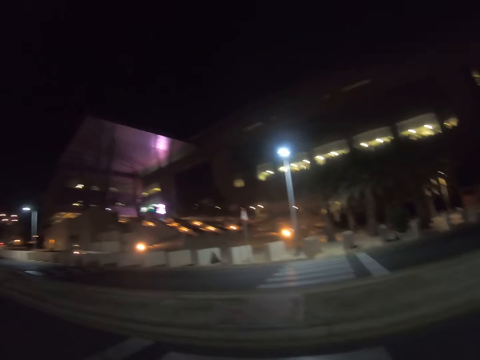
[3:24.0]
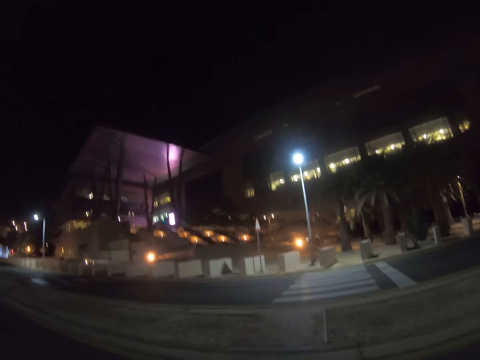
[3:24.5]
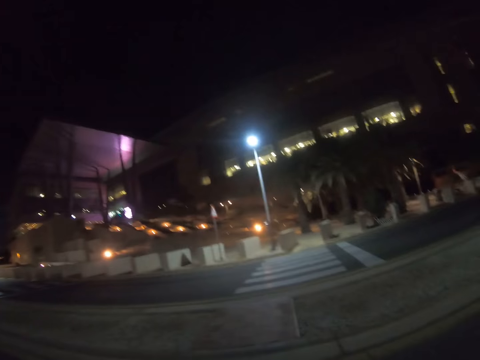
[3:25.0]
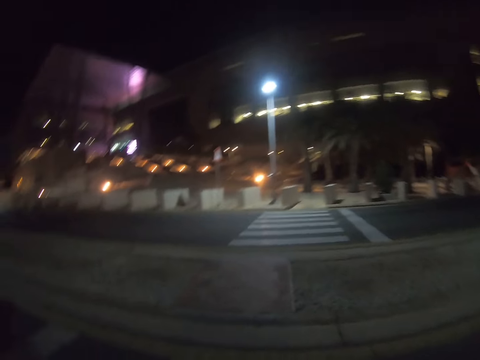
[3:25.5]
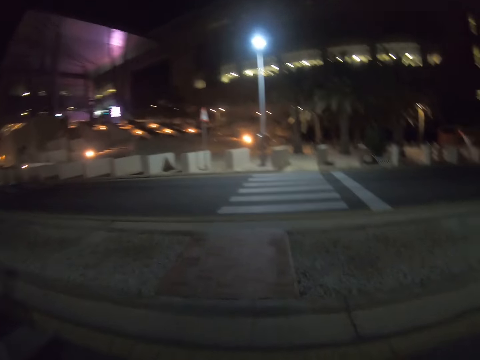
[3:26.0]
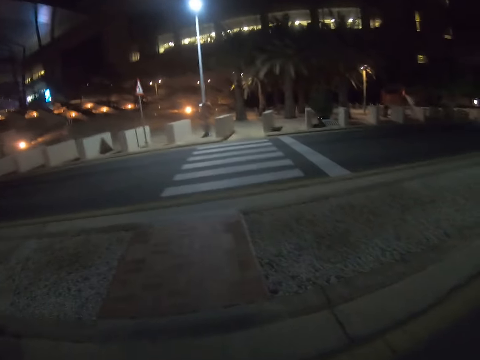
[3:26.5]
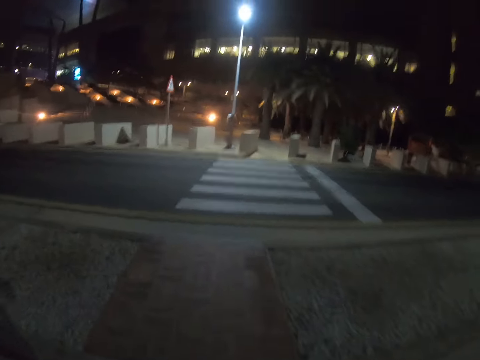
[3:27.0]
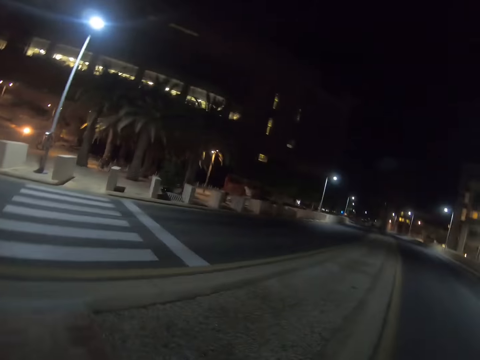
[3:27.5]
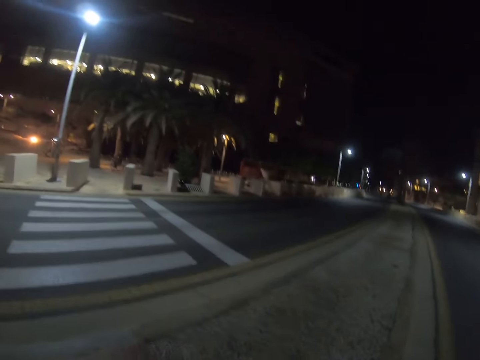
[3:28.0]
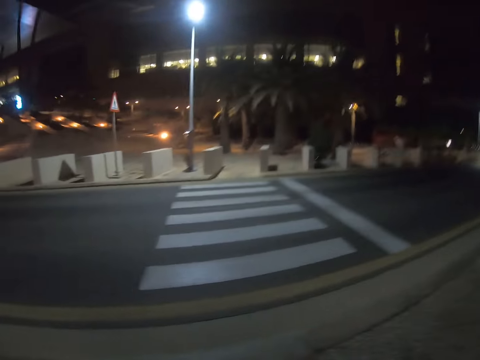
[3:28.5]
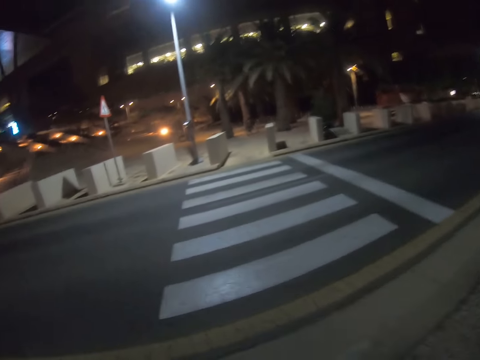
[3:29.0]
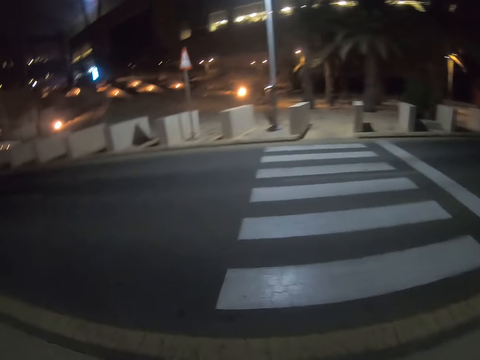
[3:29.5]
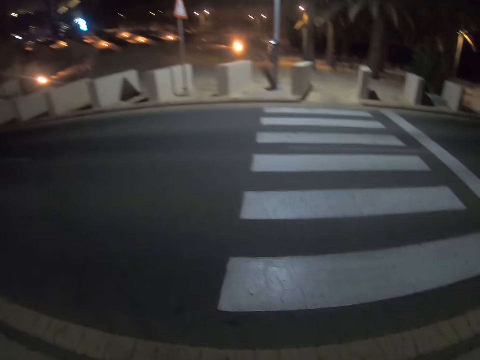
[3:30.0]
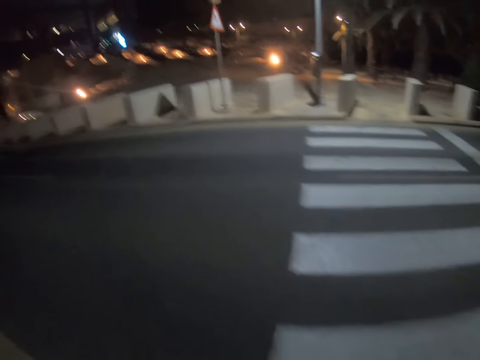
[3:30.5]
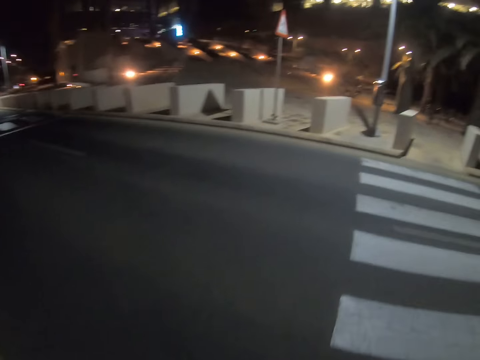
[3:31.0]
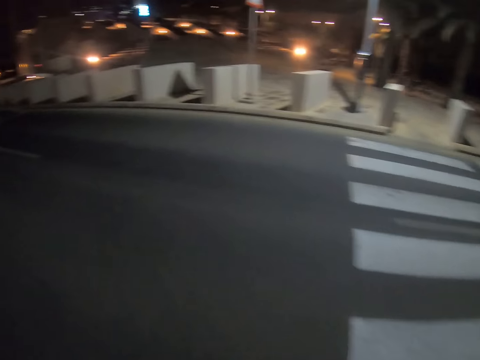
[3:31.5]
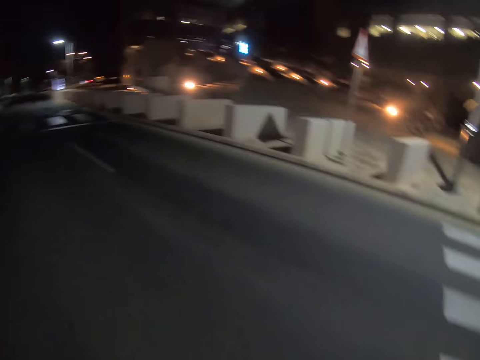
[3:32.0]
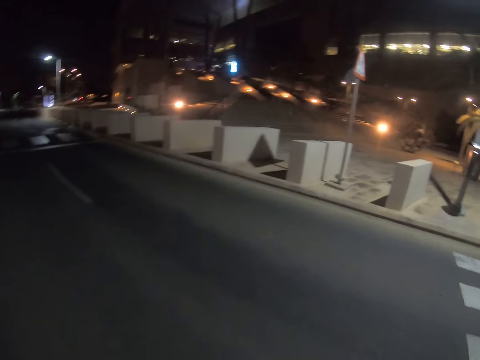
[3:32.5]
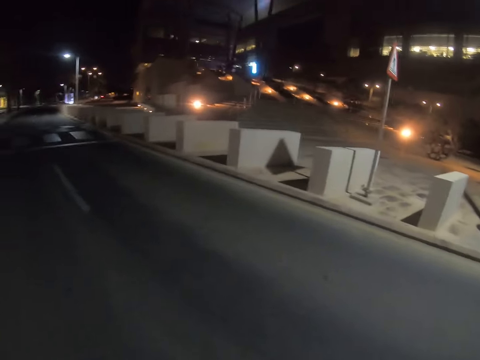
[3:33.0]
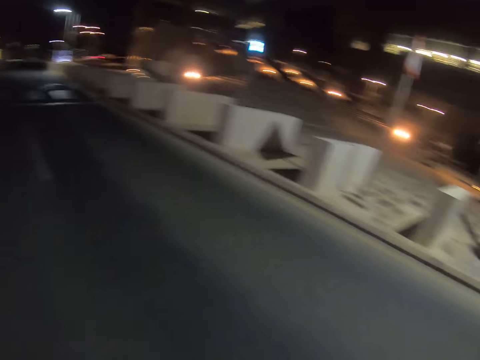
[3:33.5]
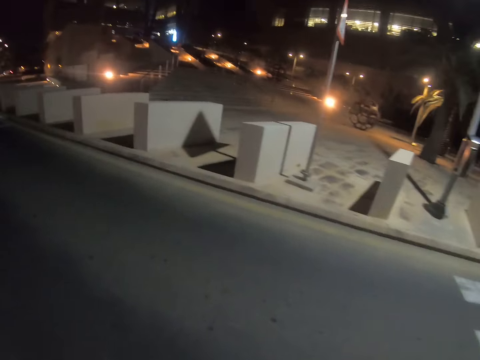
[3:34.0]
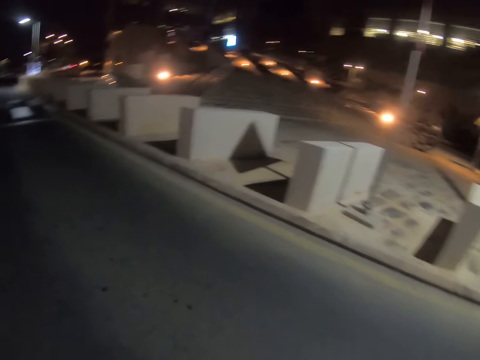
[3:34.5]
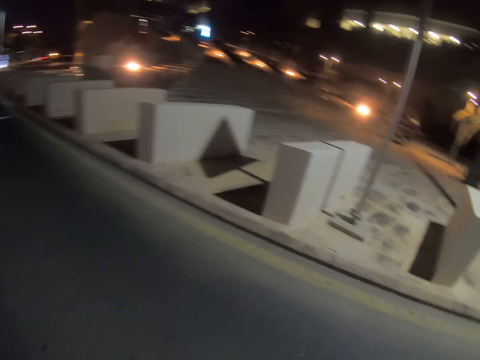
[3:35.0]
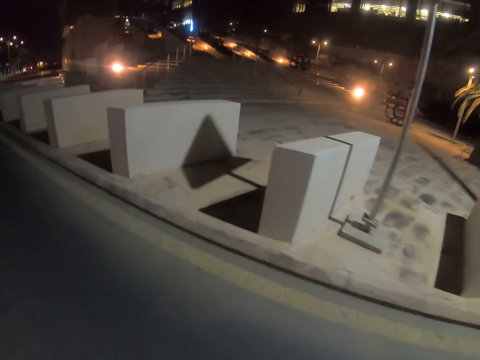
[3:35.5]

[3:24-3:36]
The camera wearer crosses the road.

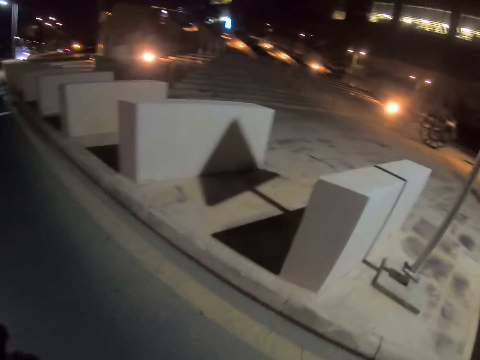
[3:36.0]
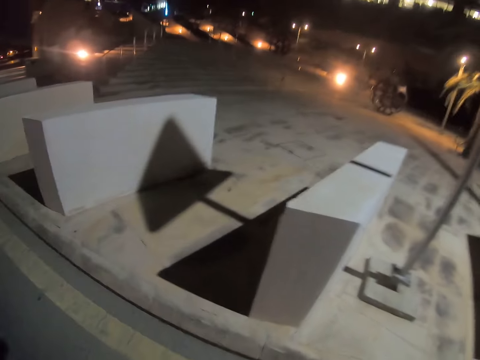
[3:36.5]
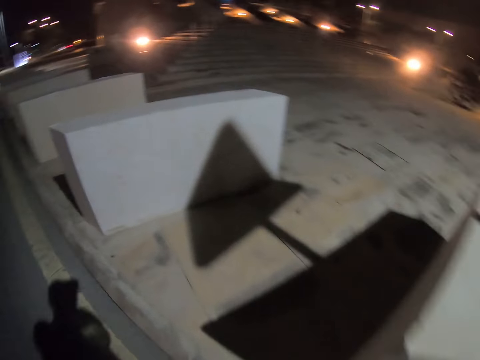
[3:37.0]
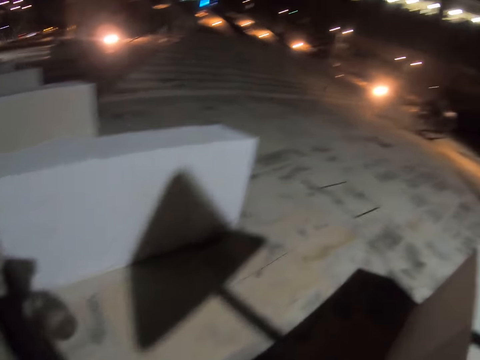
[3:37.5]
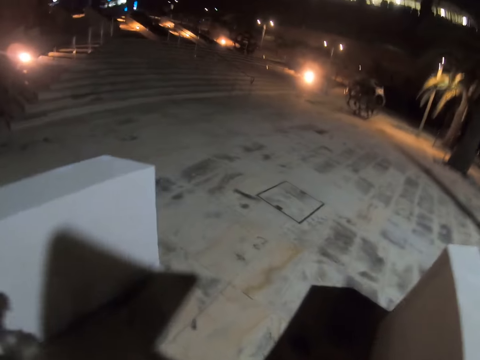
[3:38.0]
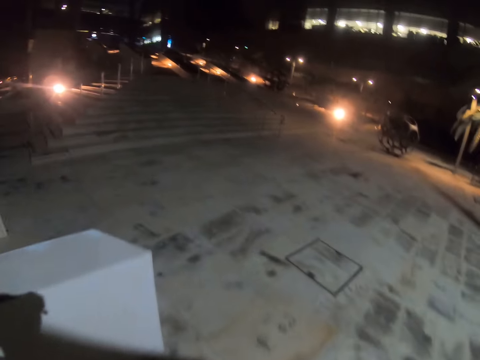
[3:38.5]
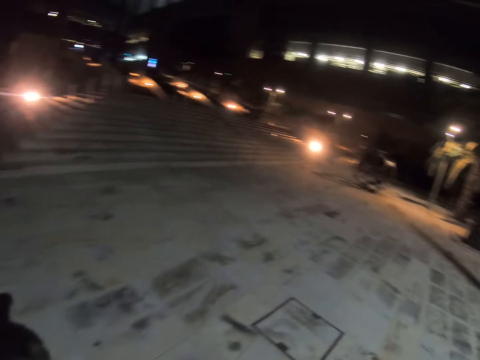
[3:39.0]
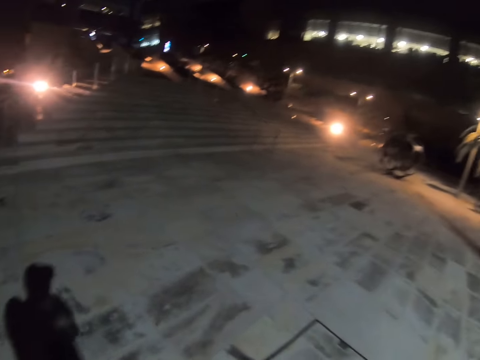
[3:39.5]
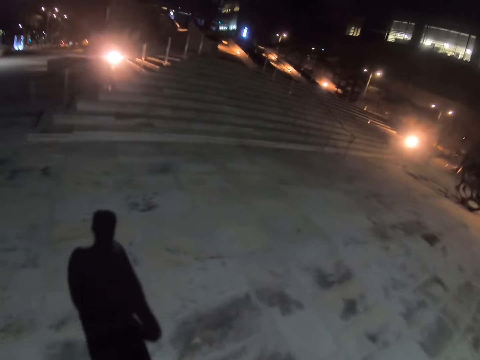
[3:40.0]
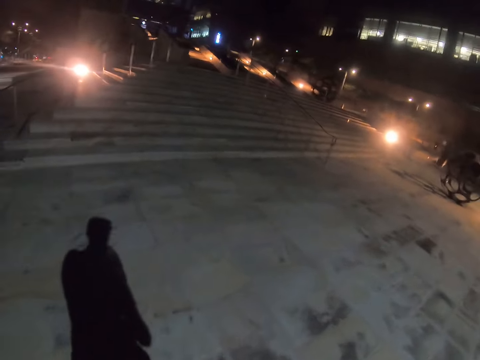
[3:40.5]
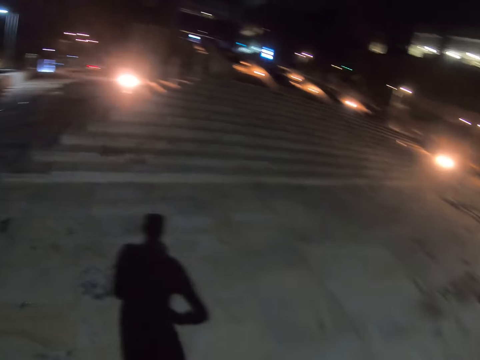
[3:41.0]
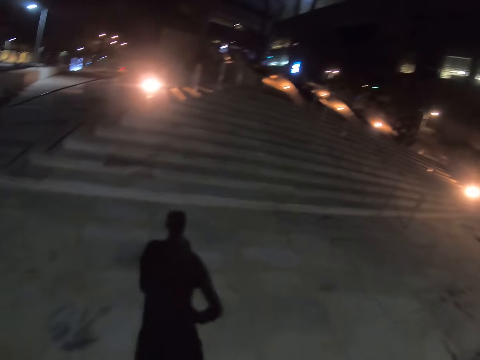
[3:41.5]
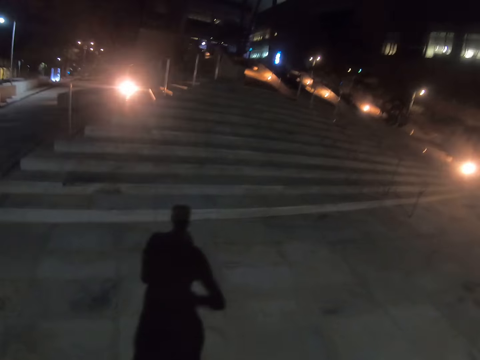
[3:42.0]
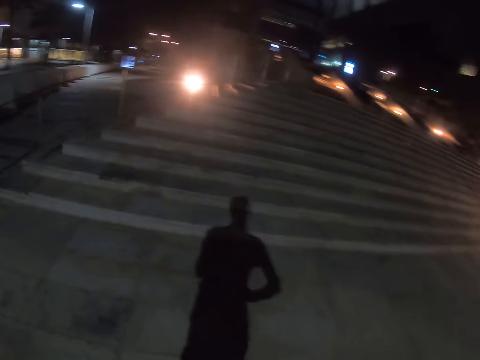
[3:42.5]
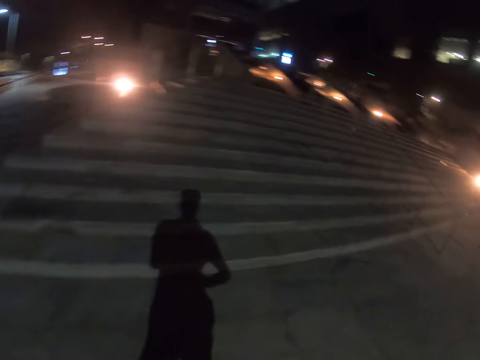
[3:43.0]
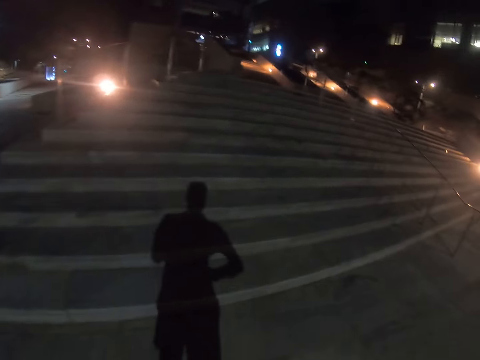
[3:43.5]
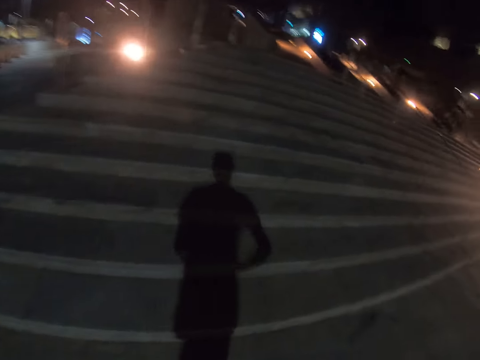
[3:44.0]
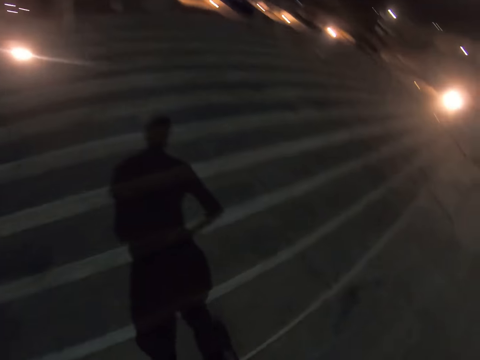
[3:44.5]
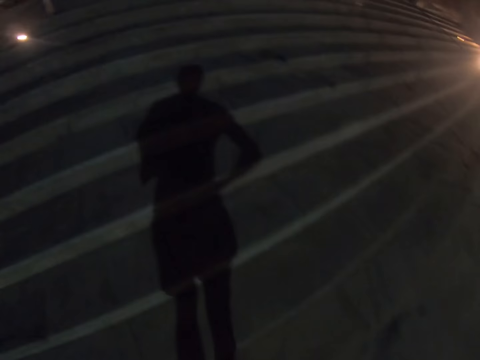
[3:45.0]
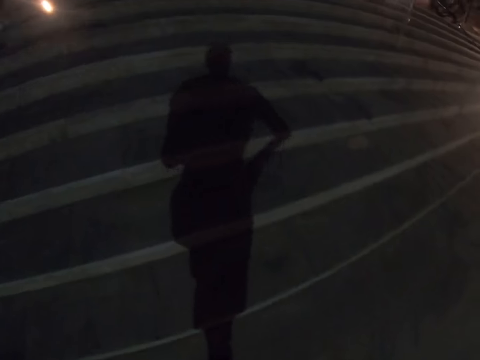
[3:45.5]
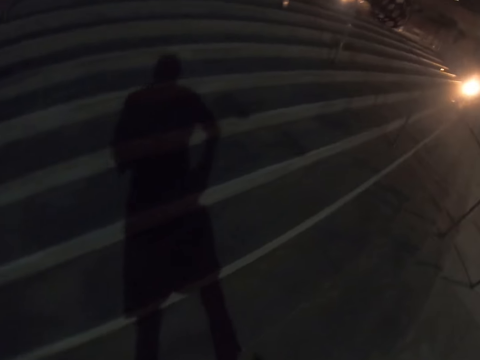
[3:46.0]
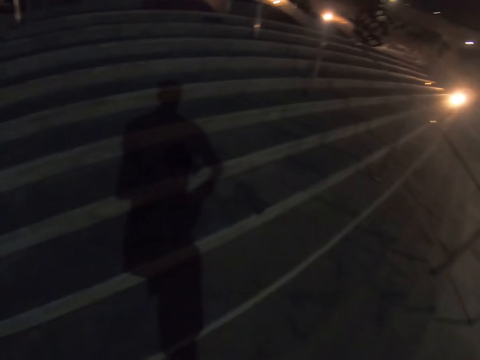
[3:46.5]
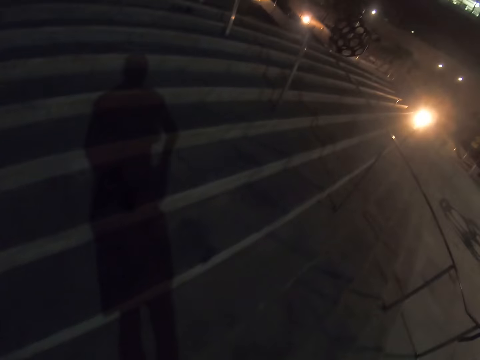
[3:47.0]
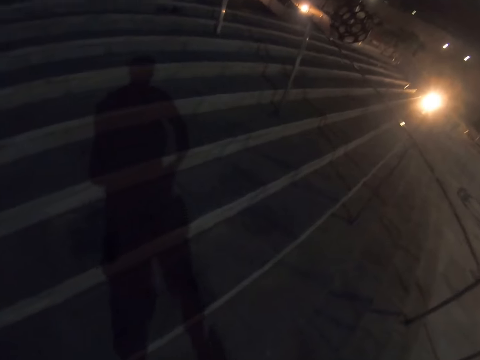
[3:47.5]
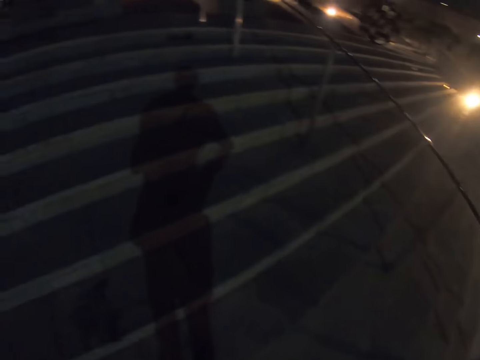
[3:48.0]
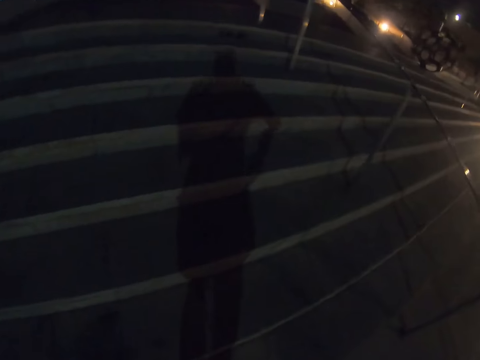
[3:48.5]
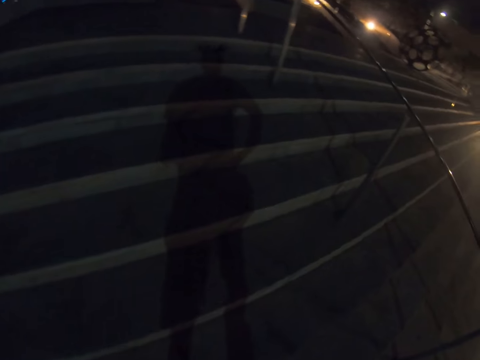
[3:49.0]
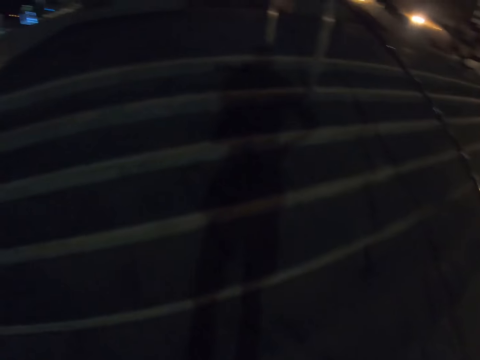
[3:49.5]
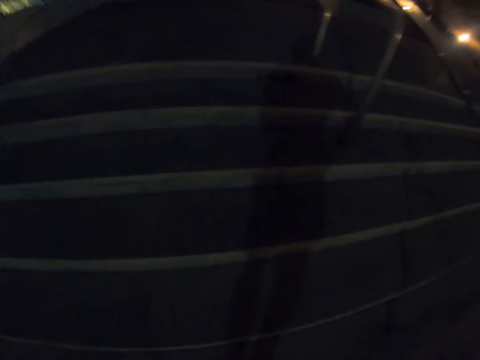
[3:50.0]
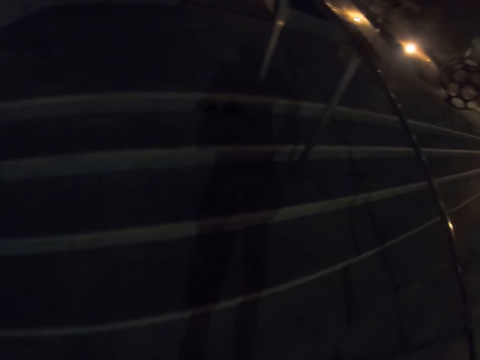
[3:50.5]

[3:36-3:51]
The camera wearer walks in the street. They climb the stairs.
